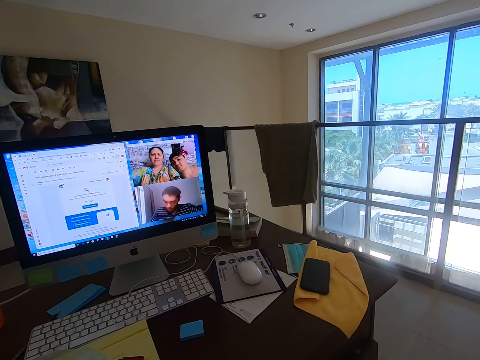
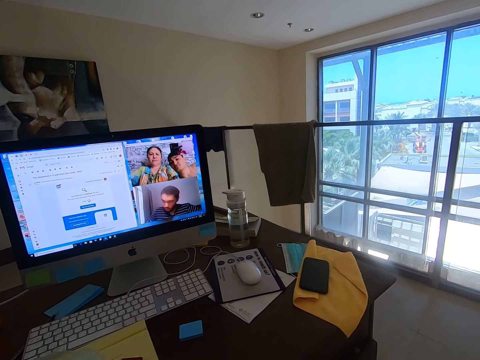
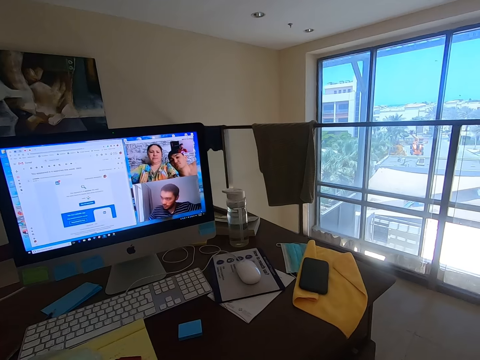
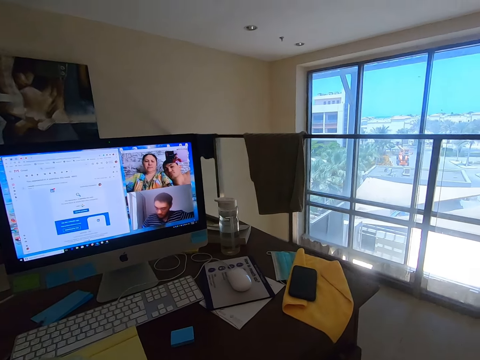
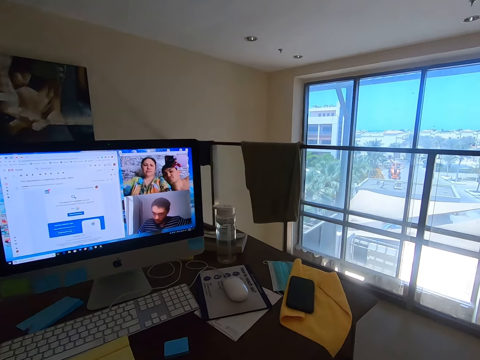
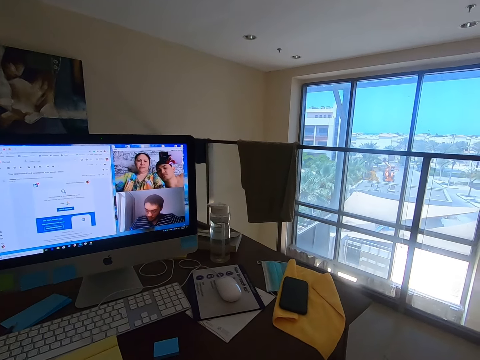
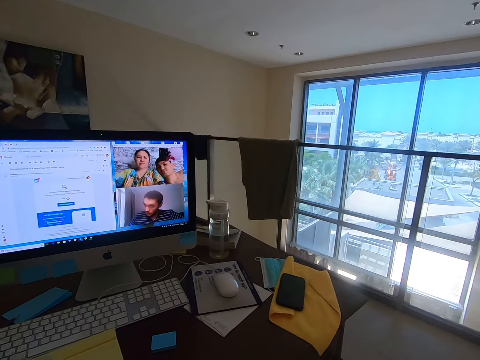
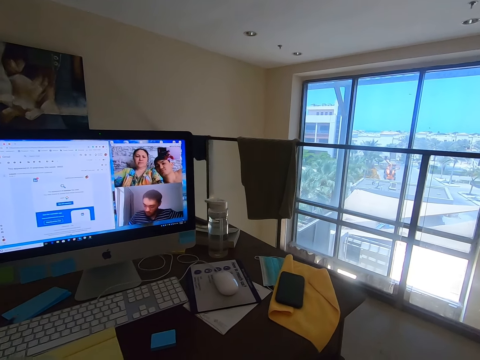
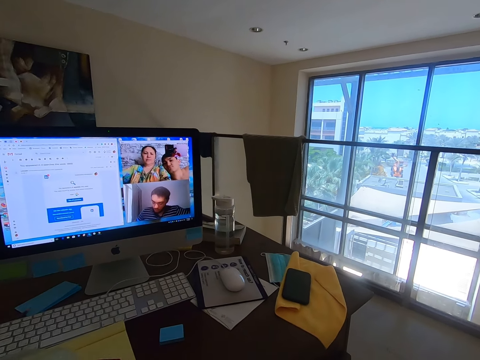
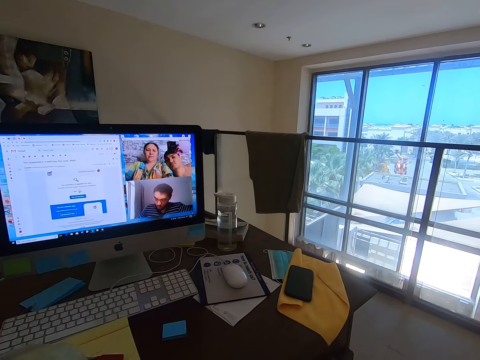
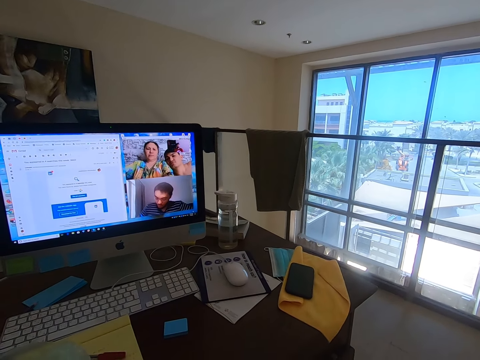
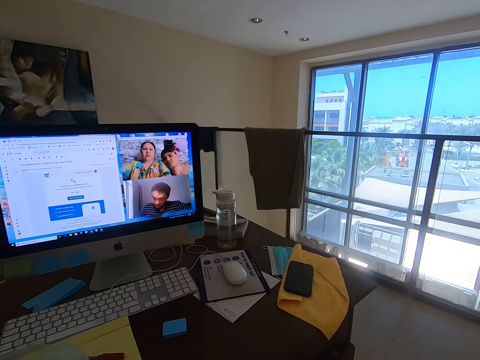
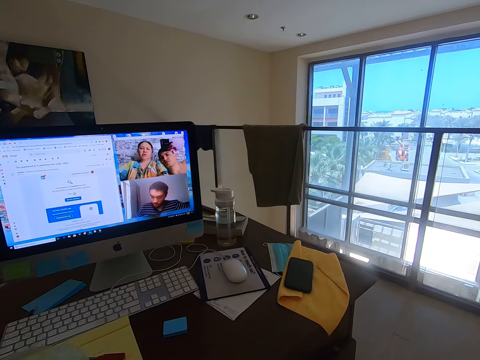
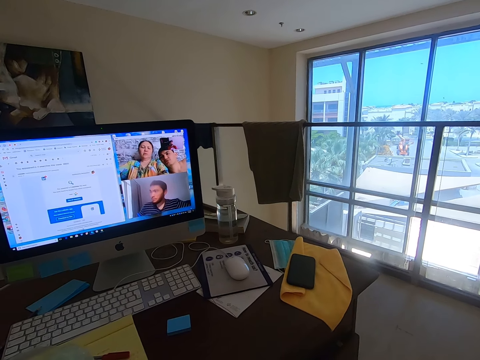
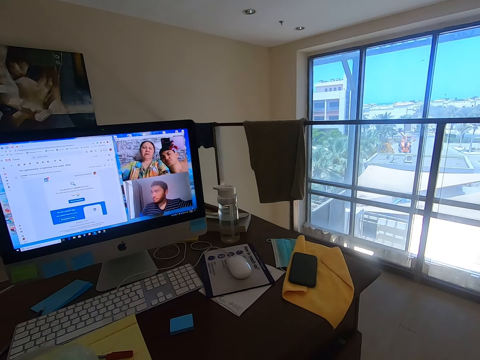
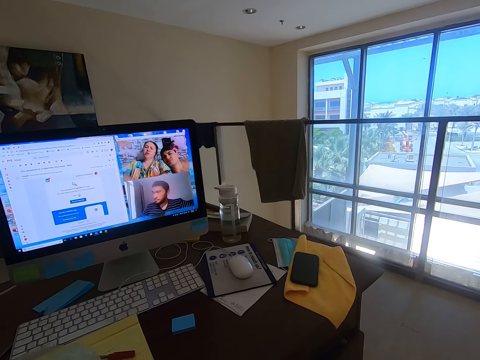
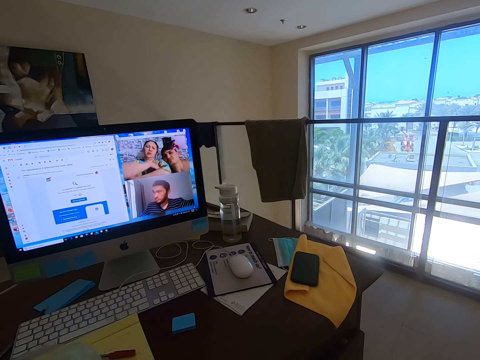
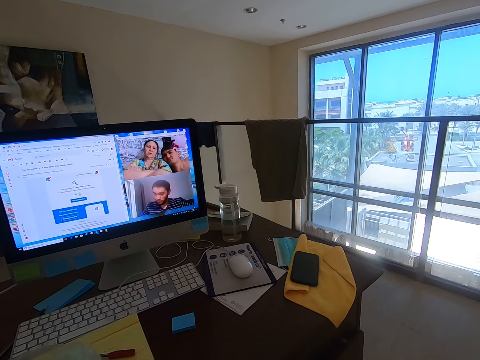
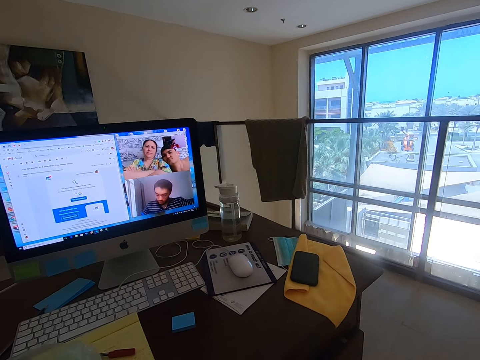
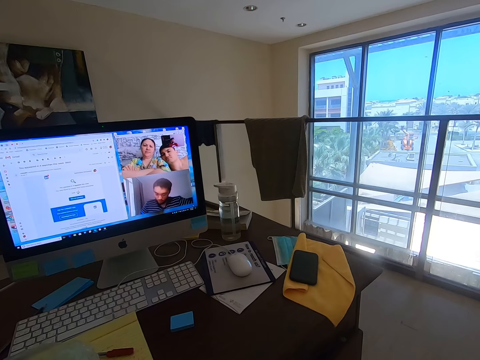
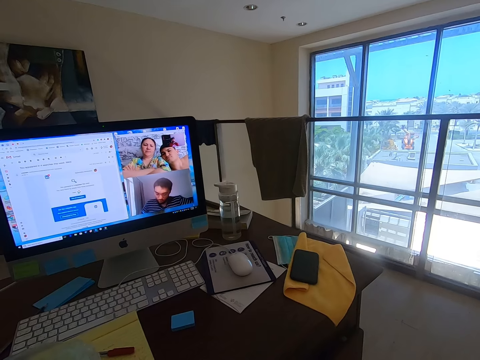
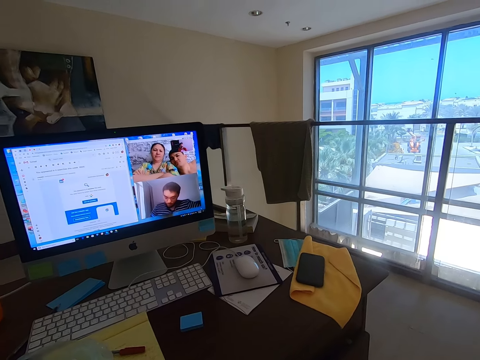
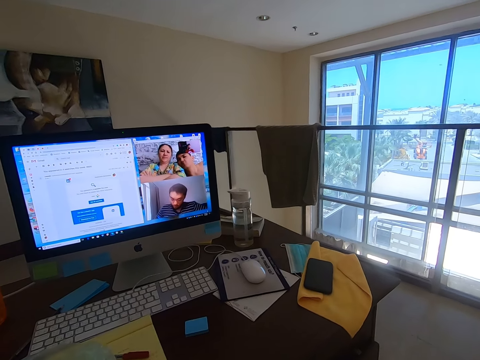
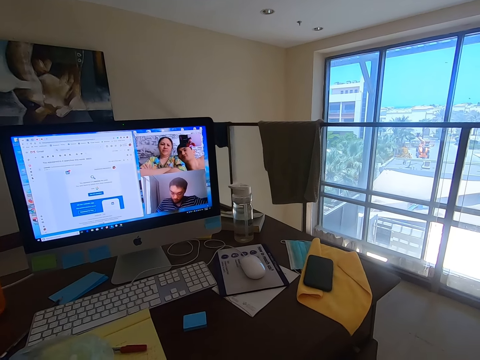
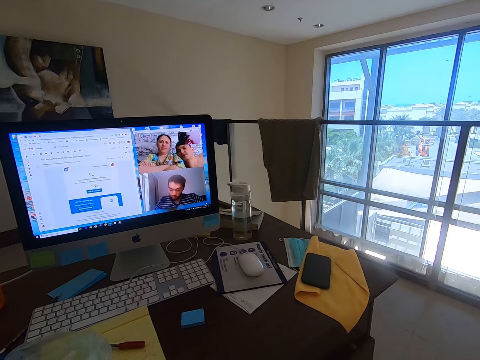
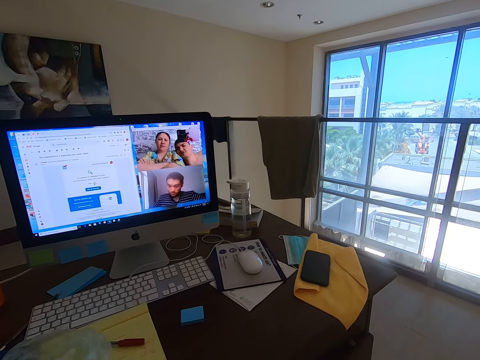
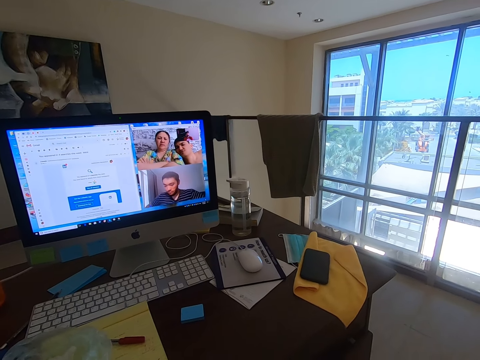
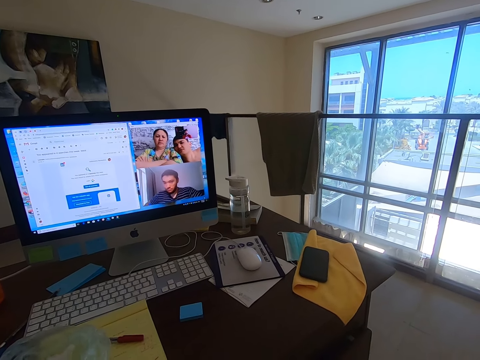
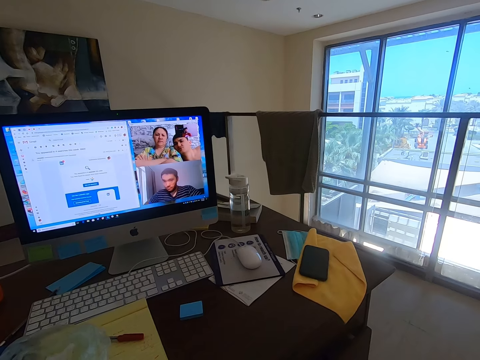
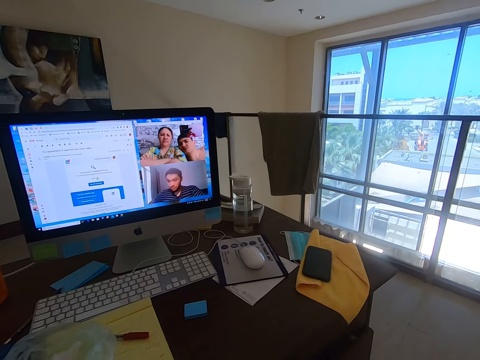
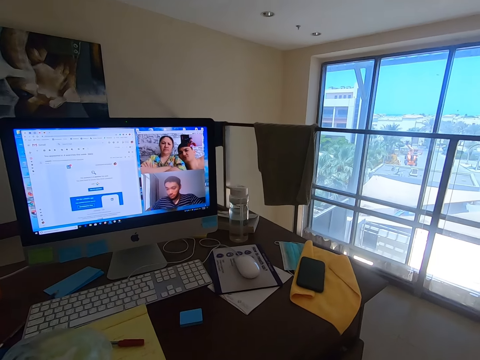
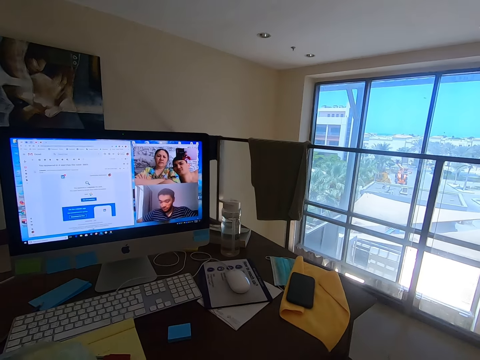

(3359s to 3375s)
The camera wearer converses with a man, a woman and another man. The woman converses with the camera wearer. The first man converses with the camera wearer.

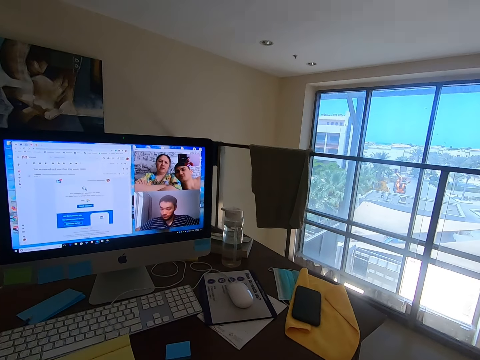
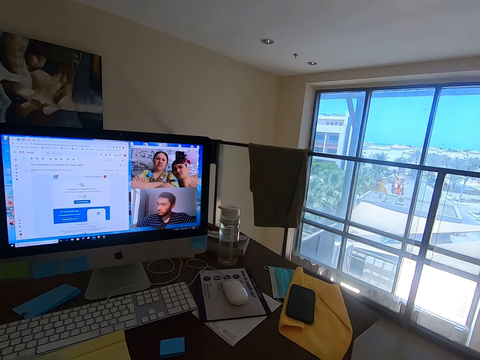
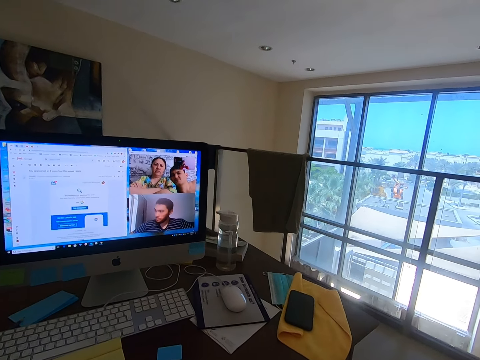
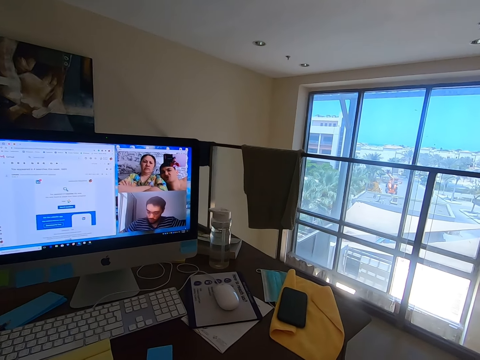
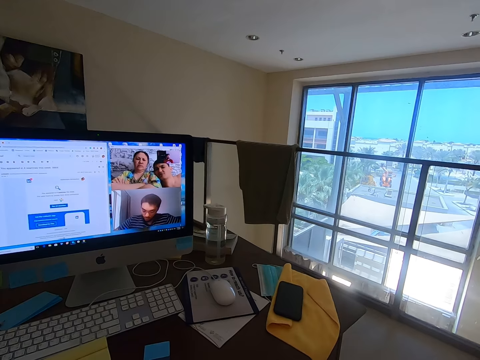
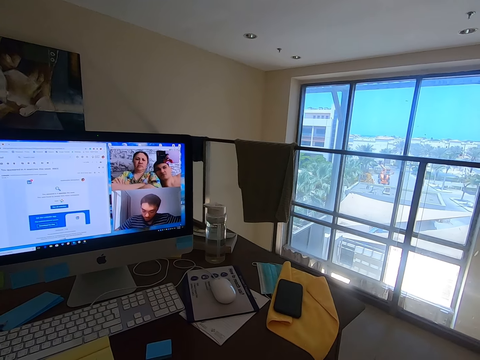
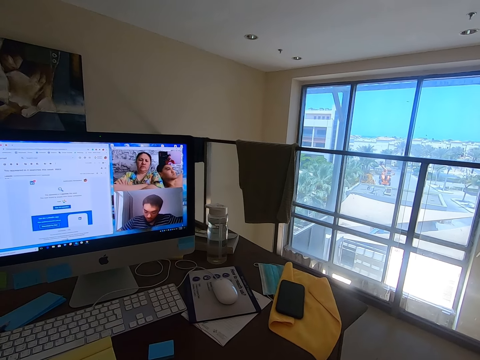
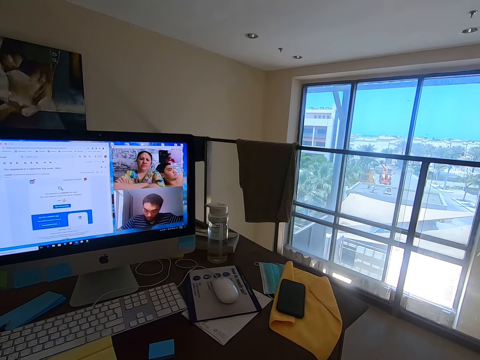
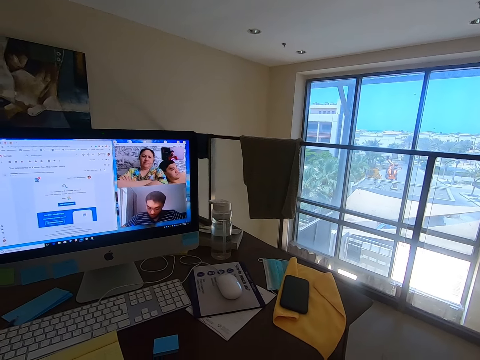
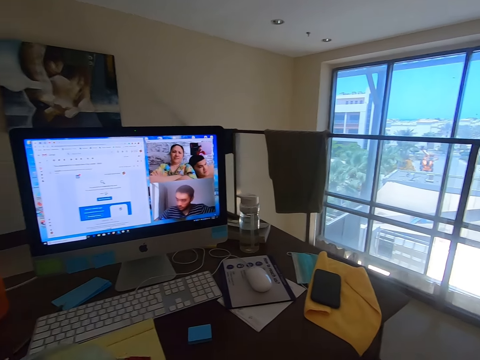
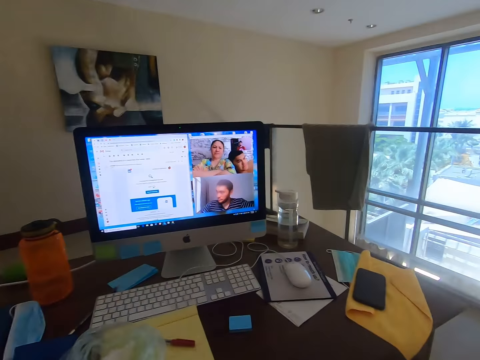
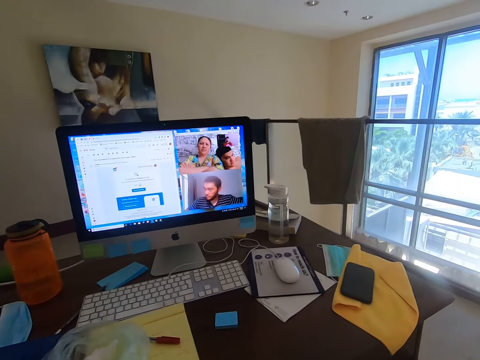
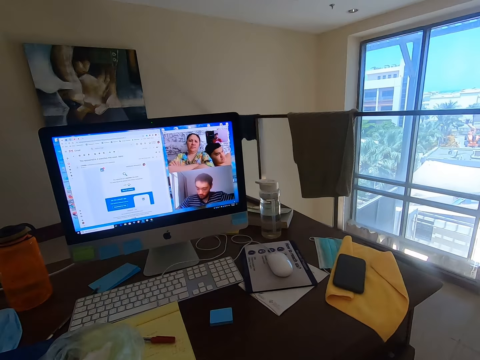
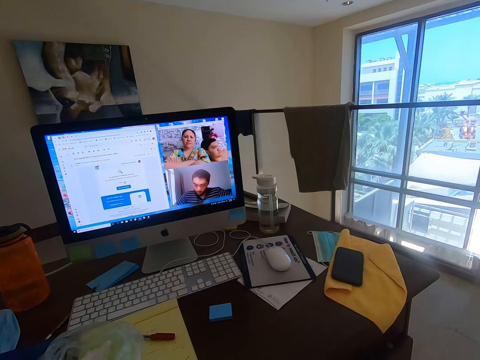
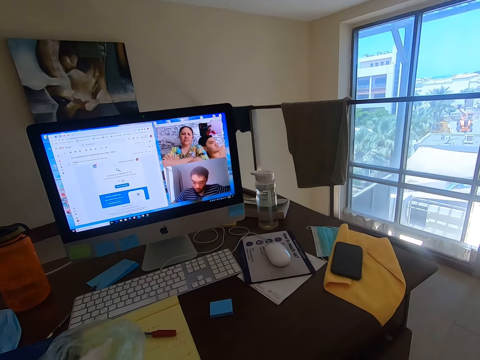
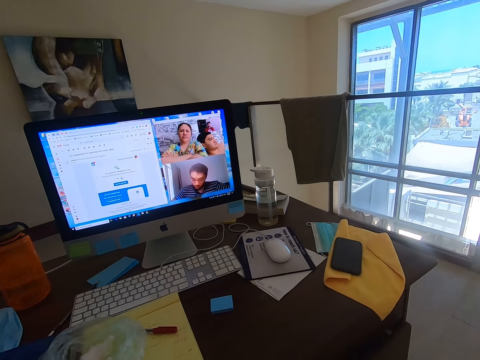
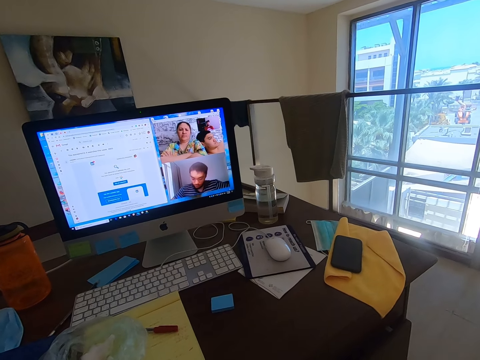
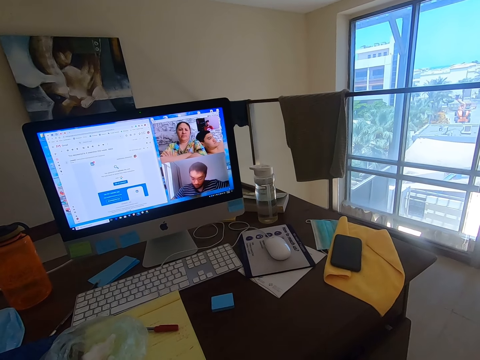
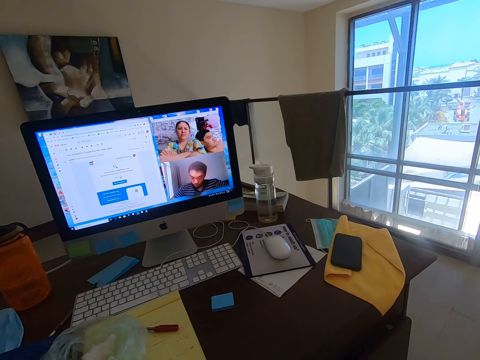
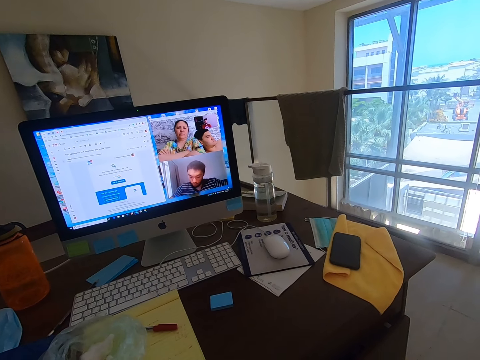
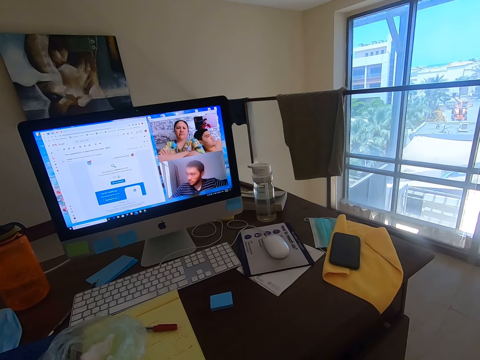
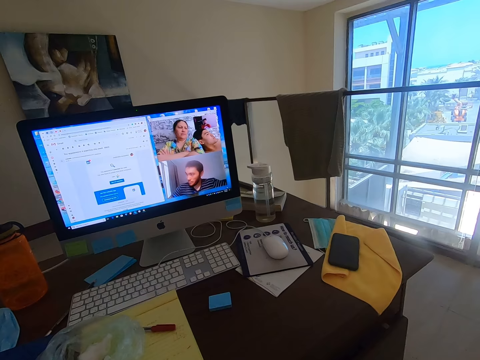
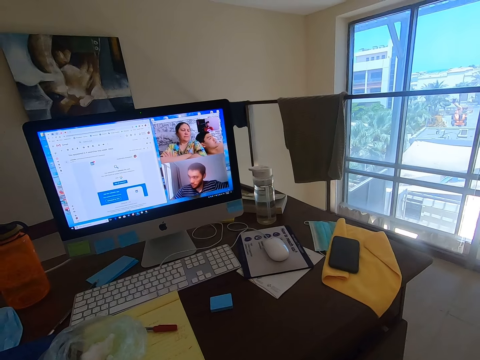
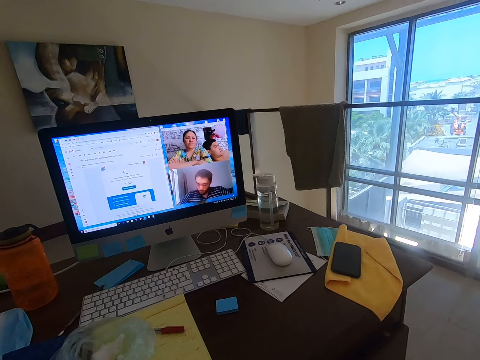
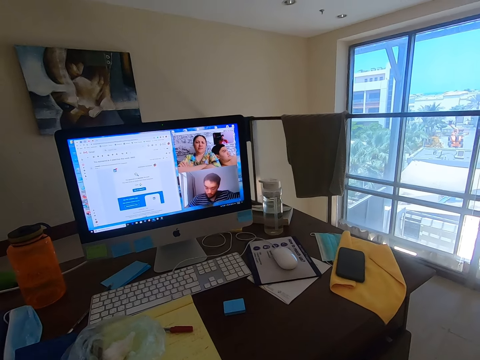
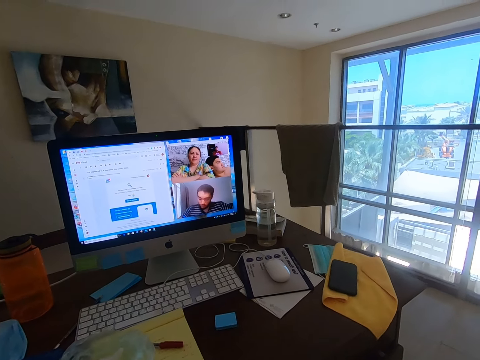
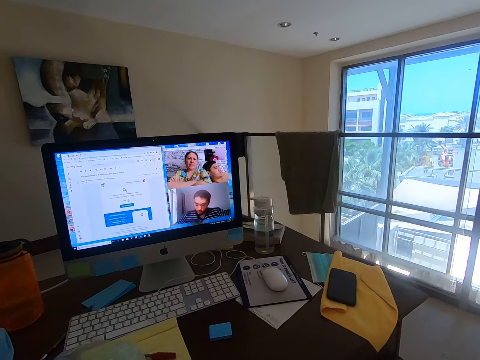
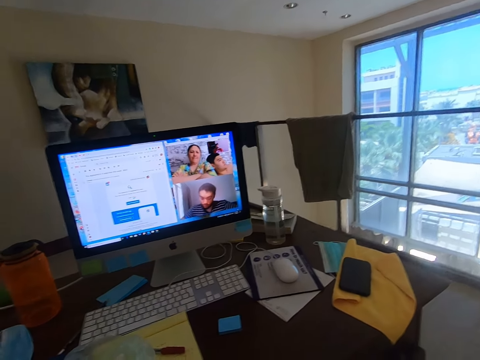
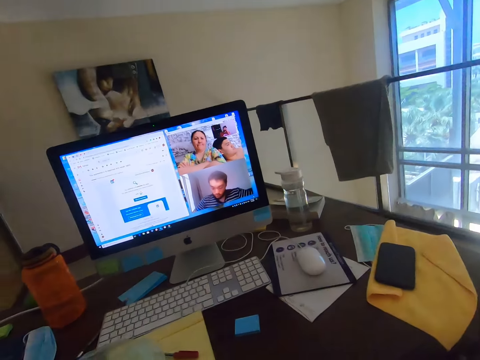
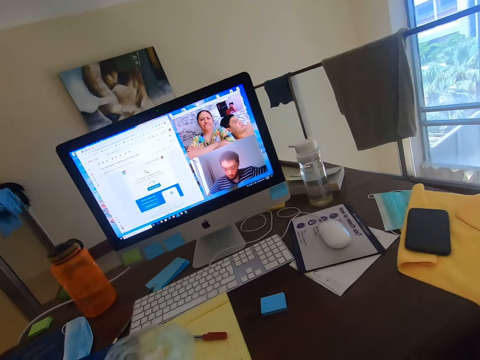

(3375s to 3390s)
The camera wearer converses with a man, a woman and another man.
